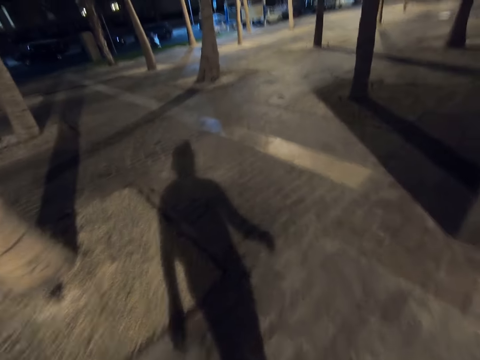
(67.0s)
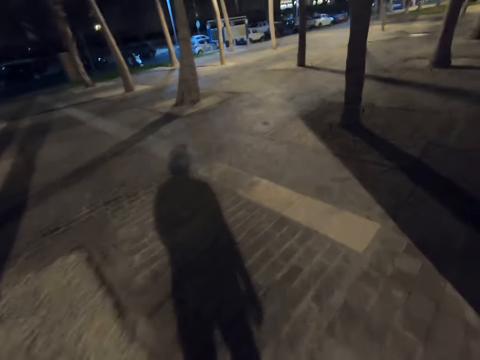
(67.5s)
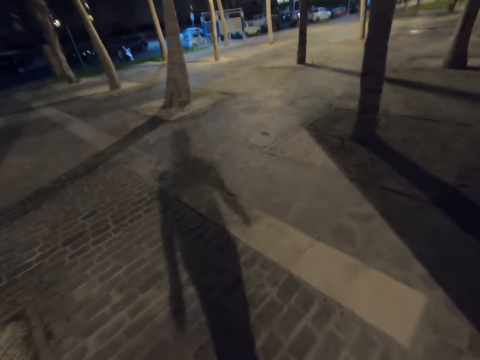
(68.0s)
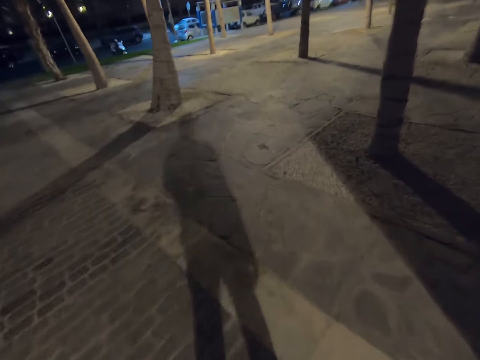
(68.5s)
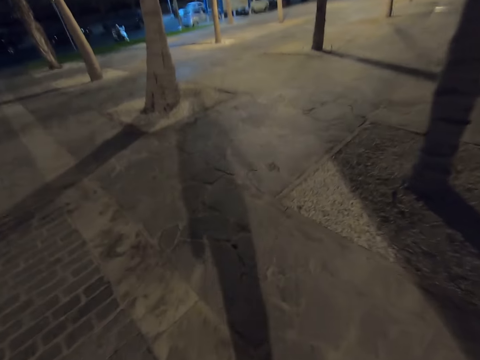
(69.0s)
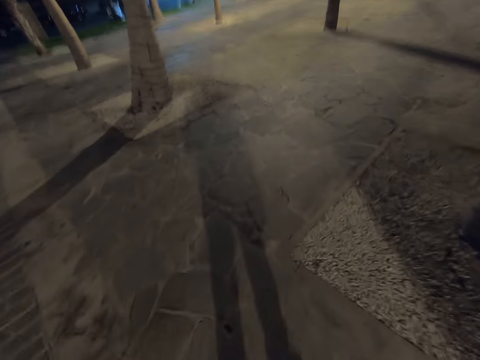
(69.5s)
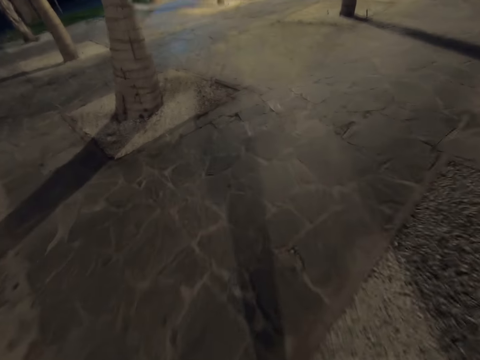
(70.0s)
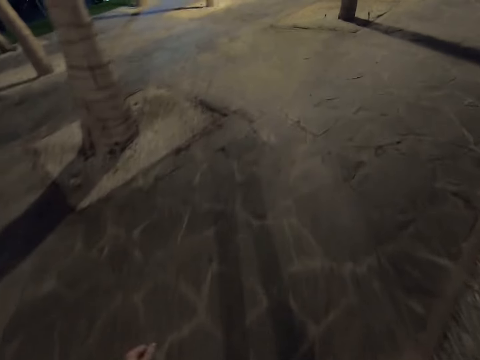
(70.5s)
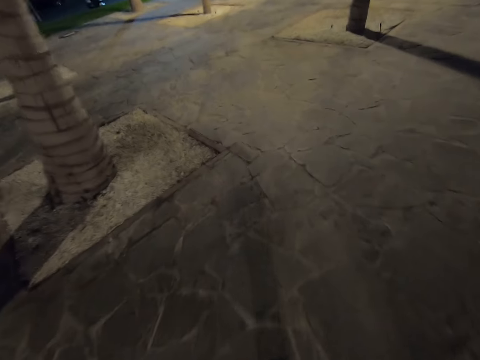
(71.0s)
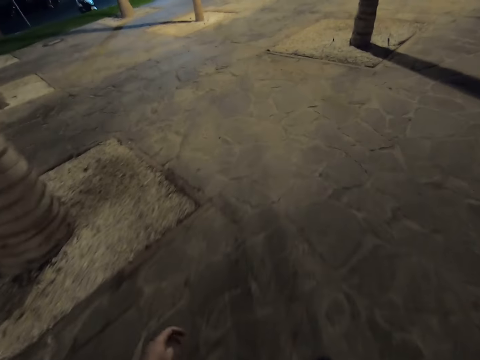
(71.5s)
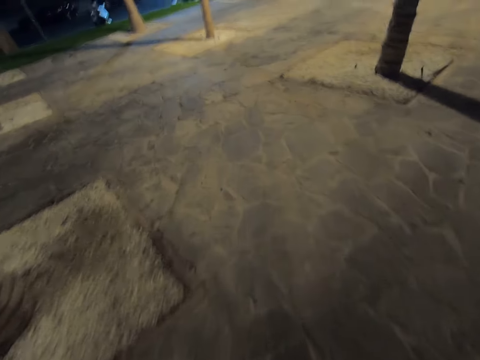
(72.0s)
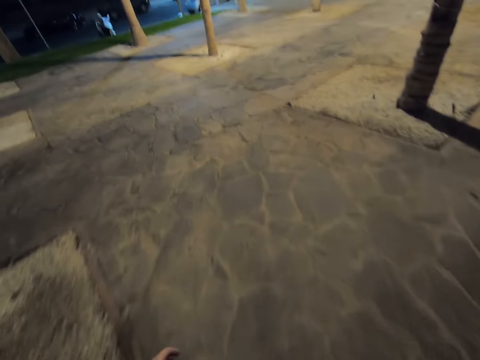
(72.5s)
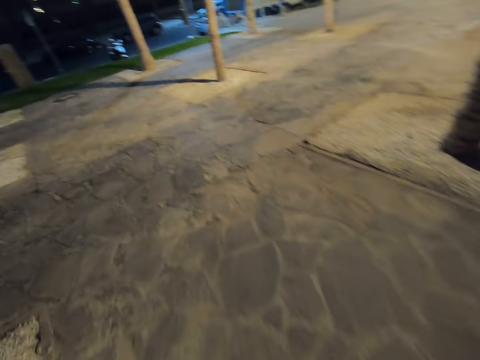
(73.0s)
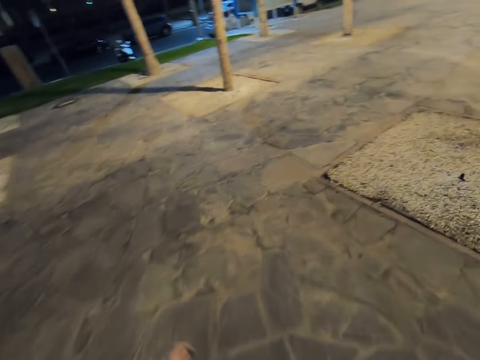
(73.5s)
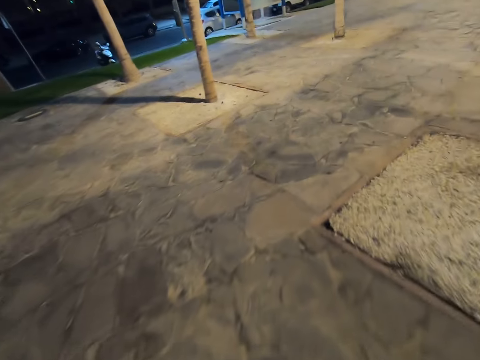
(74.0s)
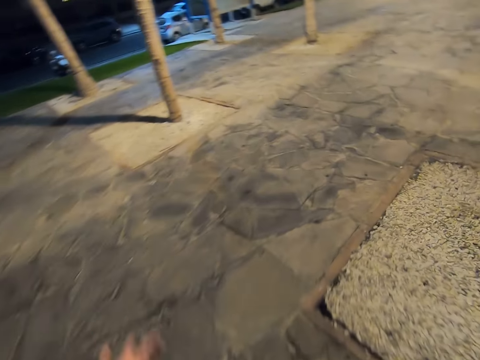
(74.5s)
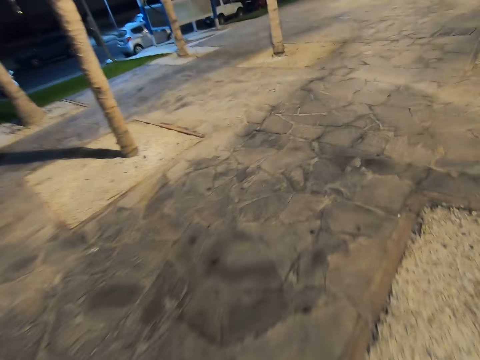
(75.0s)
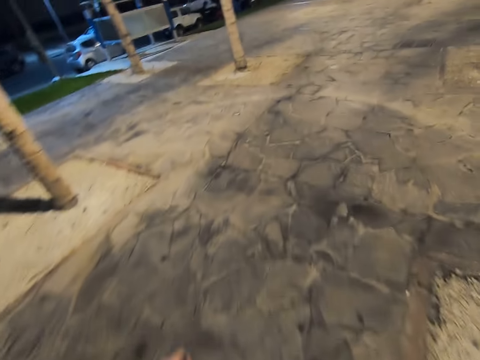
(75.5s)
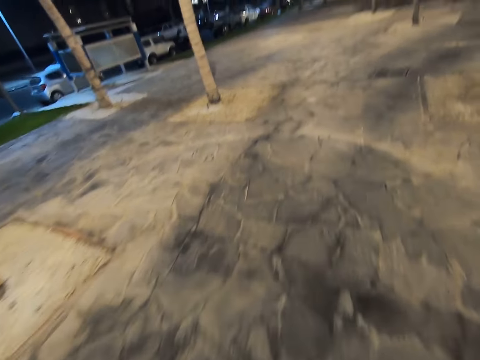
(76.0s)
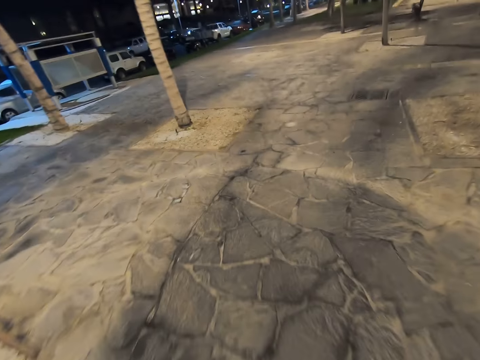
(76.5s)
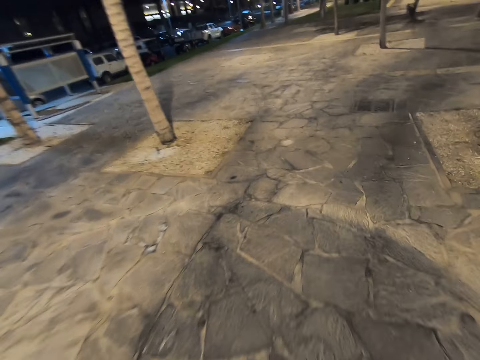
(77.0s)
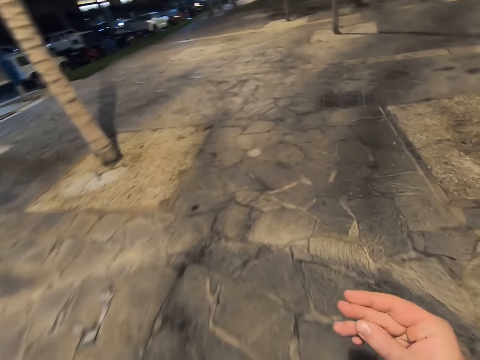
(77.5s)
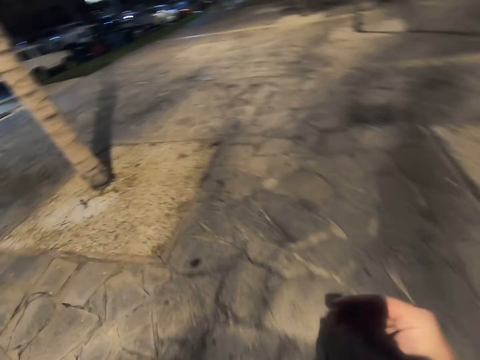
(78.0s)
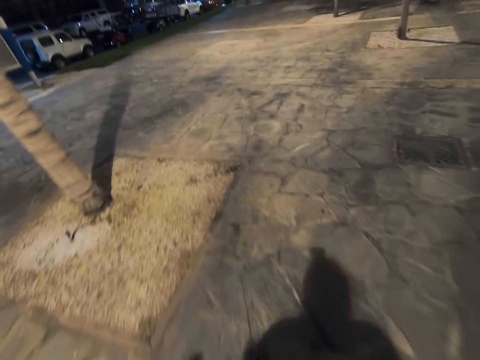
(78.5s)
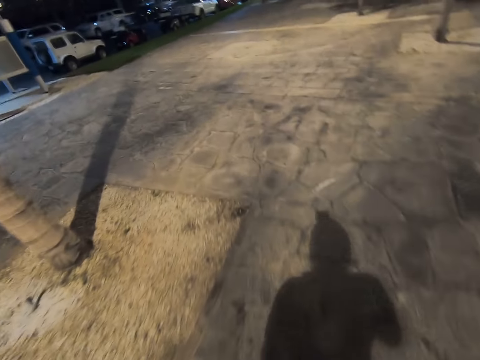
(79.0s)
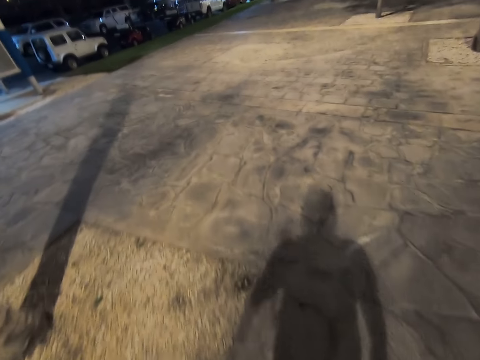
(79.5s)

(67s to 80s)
The camera wearer raises his right hand. He lowers his right hand.

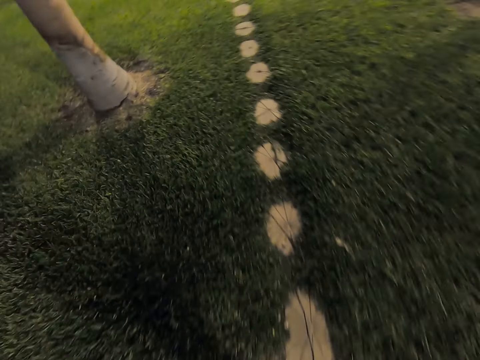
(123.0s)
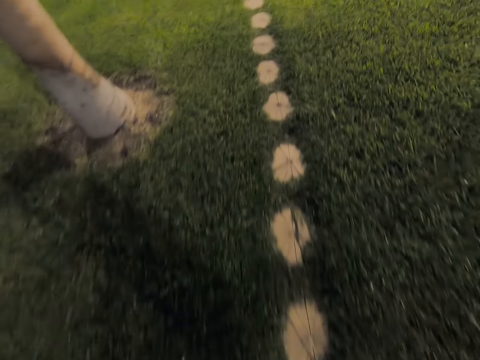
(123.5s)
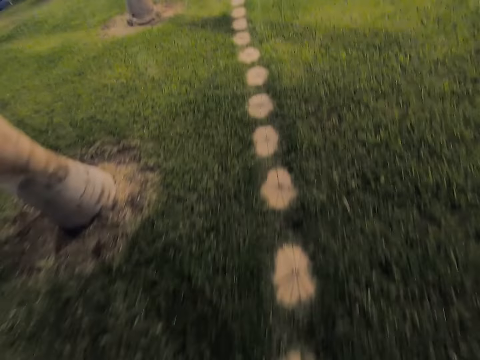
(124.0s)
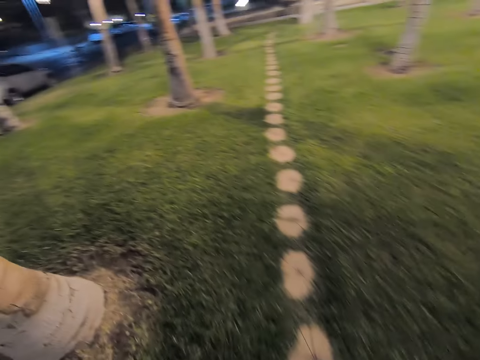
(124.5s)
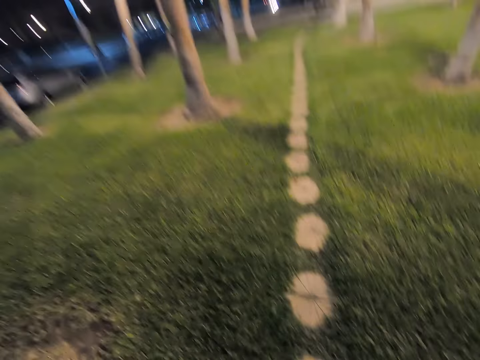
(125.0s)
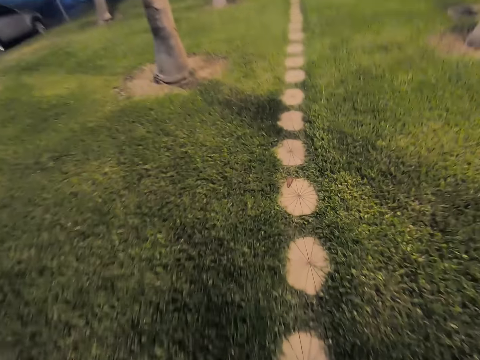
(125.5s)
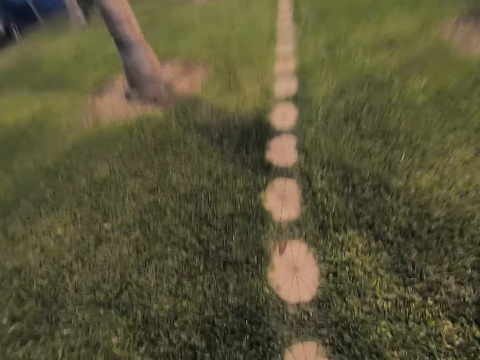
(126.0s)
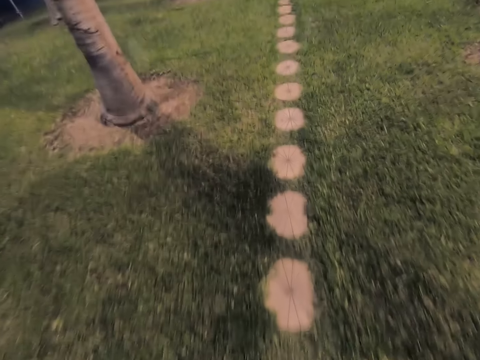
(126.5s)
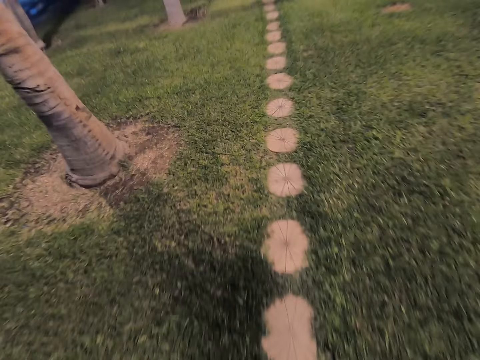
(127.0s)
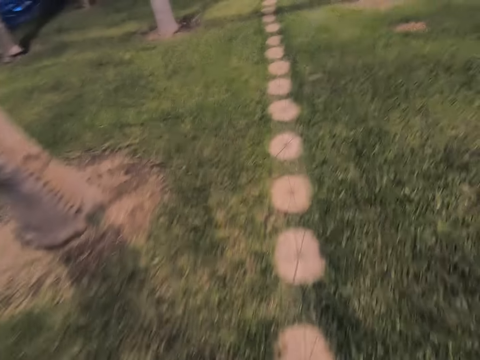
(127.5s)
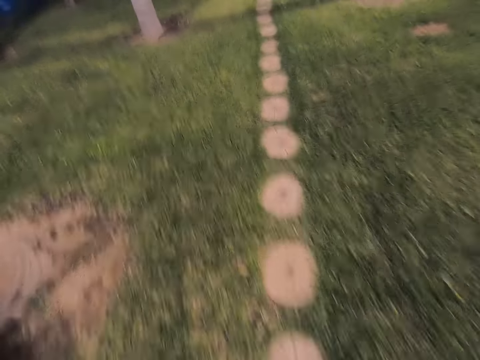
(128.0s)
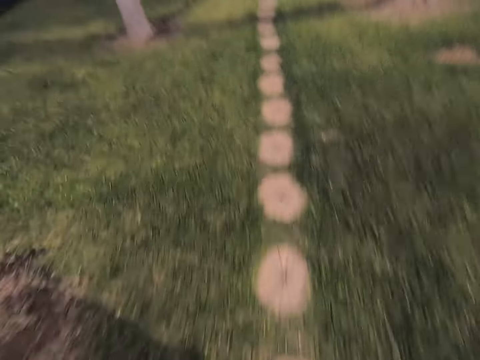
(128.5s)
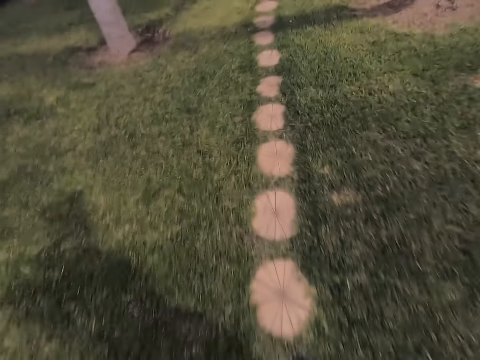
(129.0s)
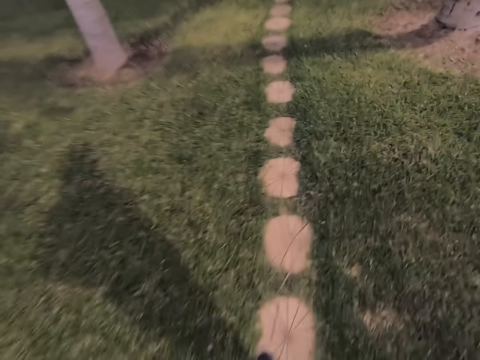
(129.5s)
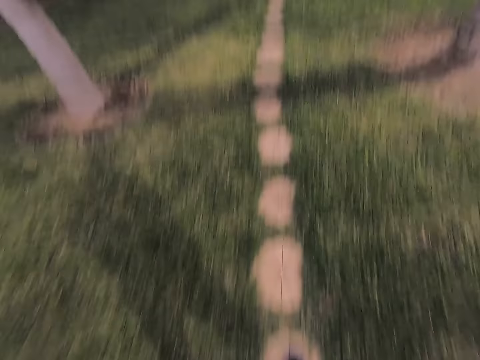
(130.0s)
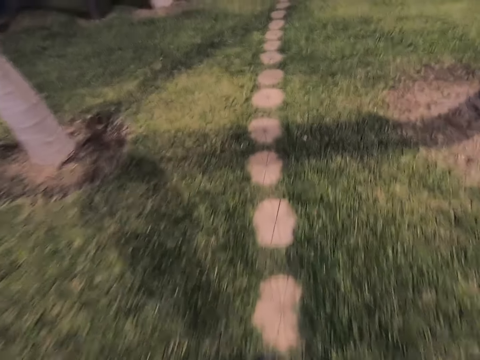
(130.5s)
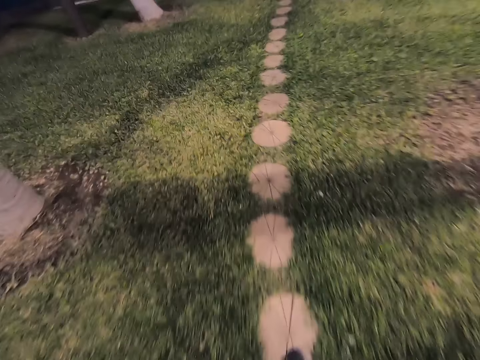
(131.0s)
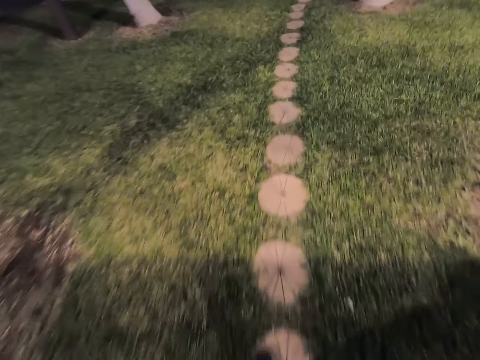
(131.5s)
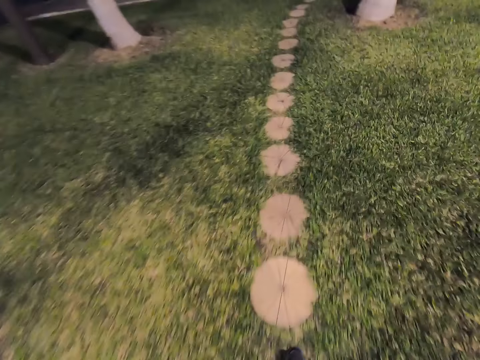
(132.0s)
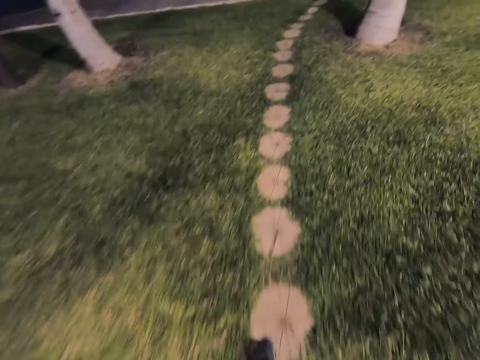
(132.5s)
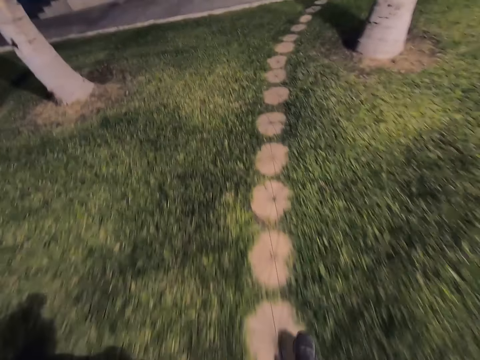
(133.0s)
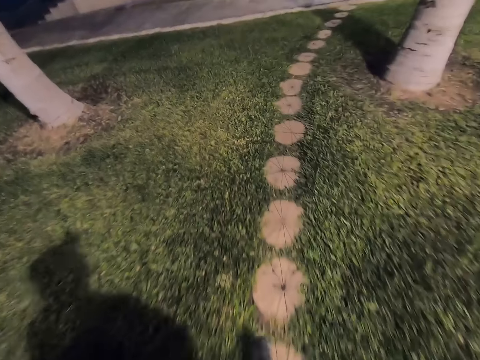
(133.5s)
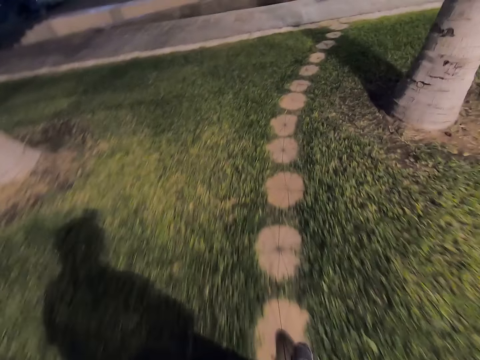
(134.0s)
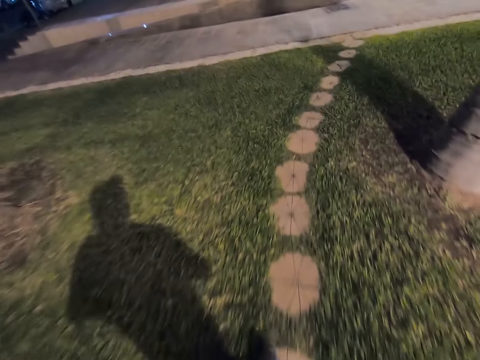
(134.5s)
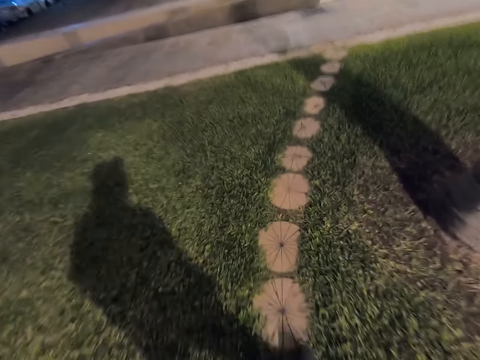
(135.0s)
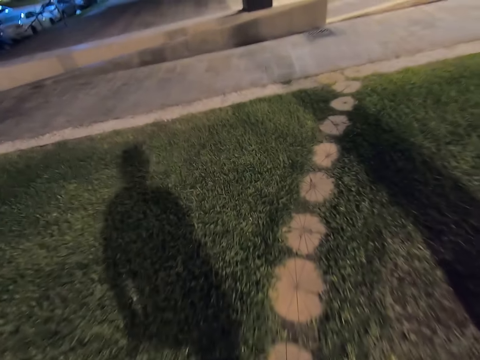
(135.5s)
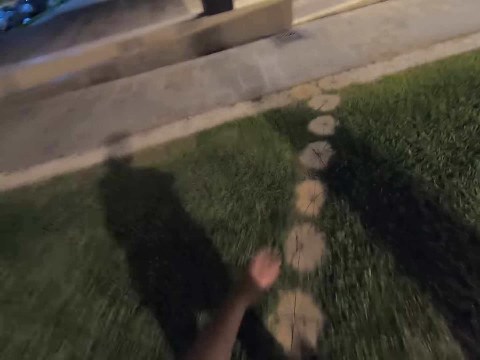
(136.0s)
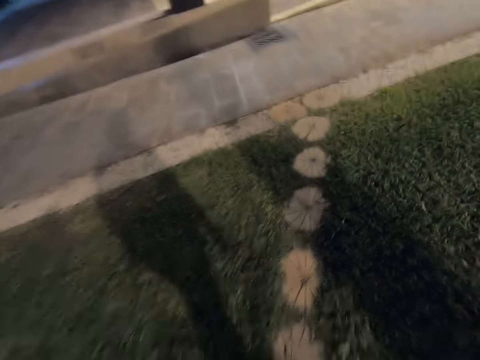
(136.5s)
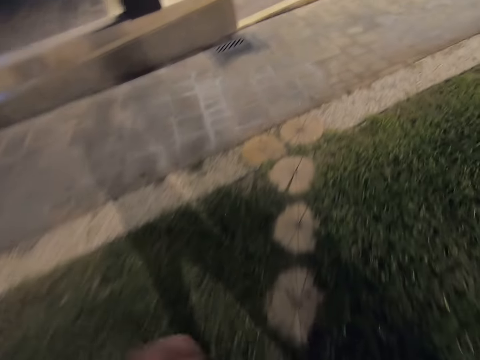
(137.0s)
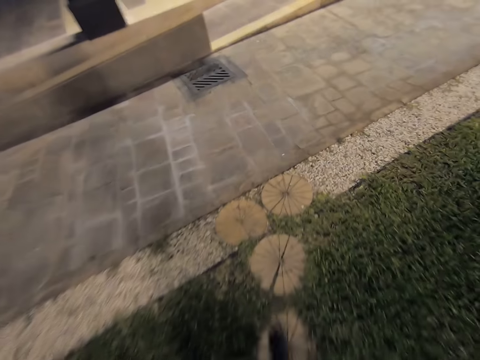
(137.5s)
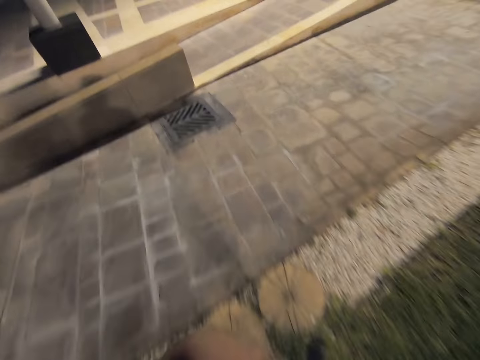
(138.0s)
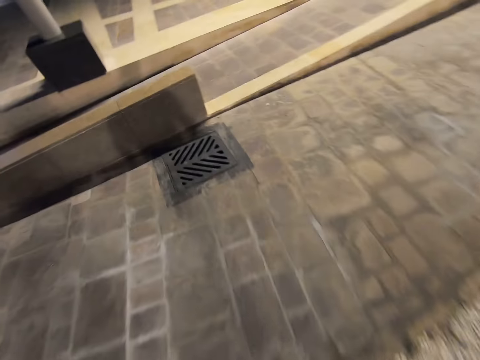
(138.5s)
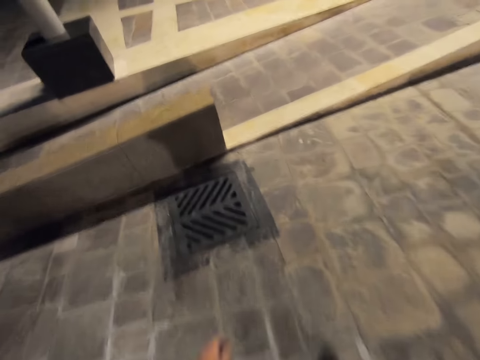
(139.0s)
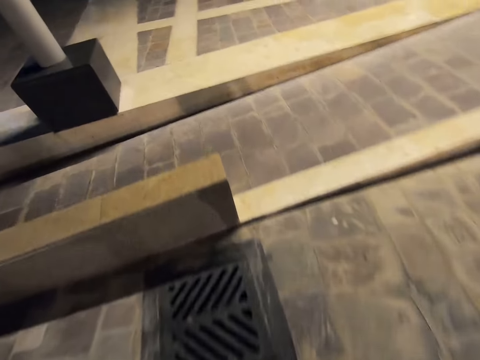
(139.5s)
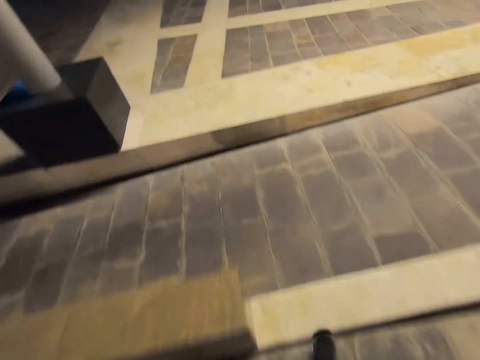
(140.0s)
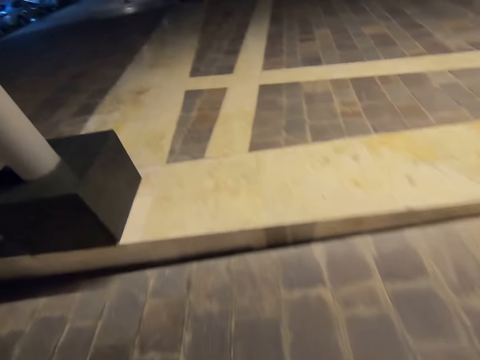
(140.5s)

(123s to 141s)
The camera wearer walks into a garden. They walk out of the garden.
